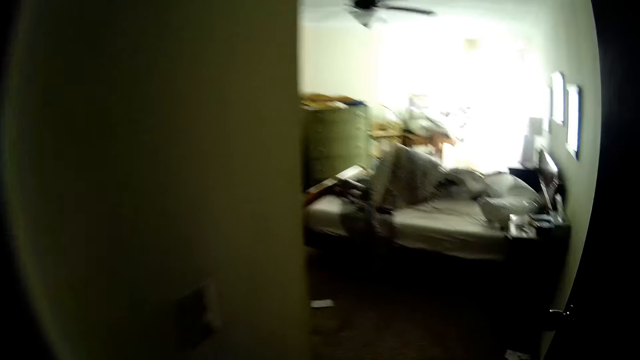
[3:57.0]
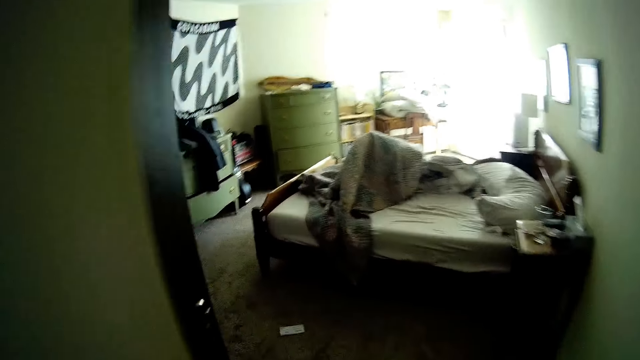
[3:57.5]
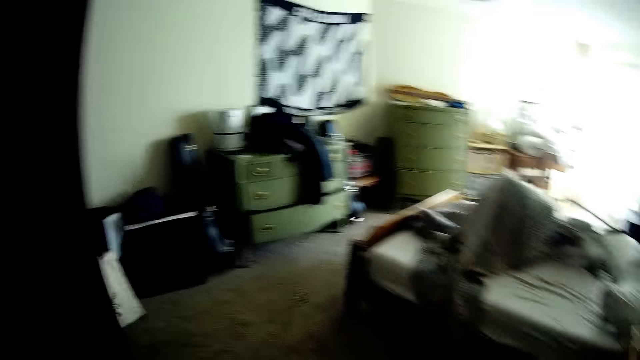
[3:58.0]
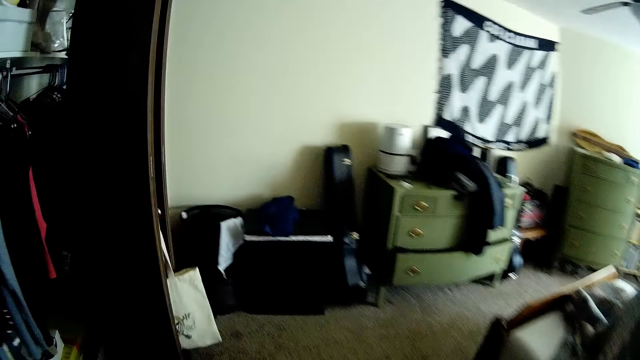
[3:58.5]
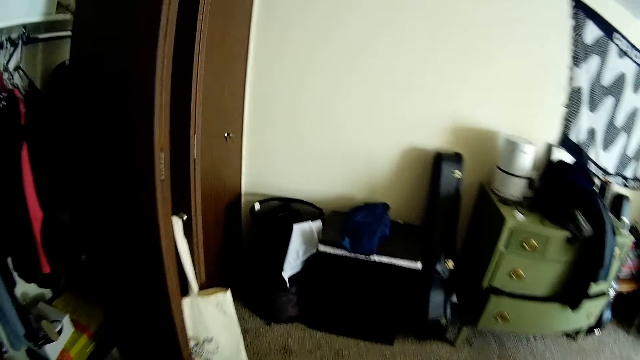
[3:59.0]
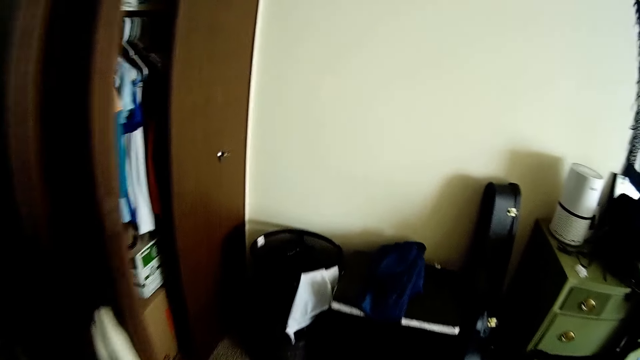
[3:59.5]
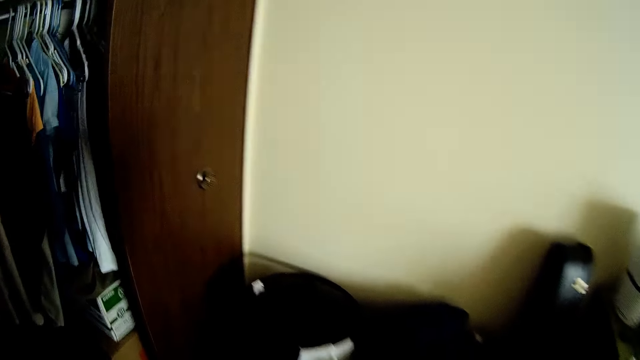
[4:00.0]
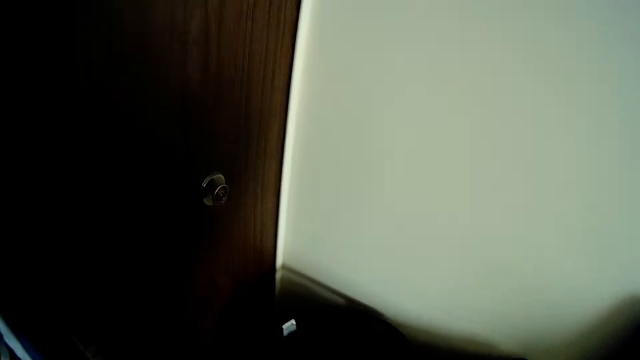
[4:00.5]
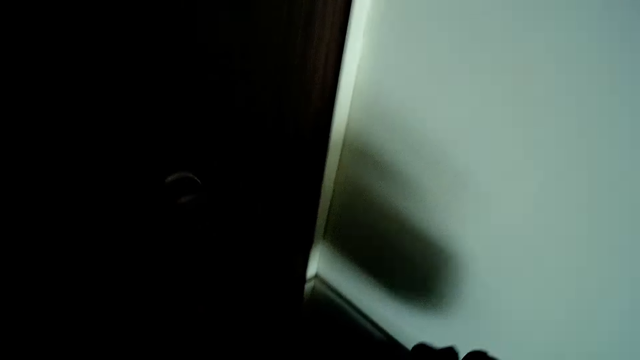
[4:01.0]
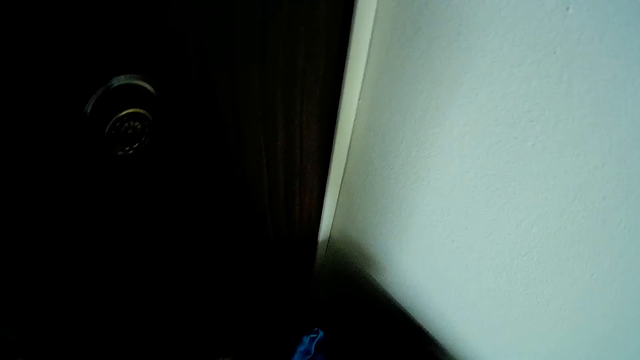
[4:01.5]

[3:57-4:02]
The camera wearer walks into the bedroom. She drops the cloths into the laundry hamper with her hands.

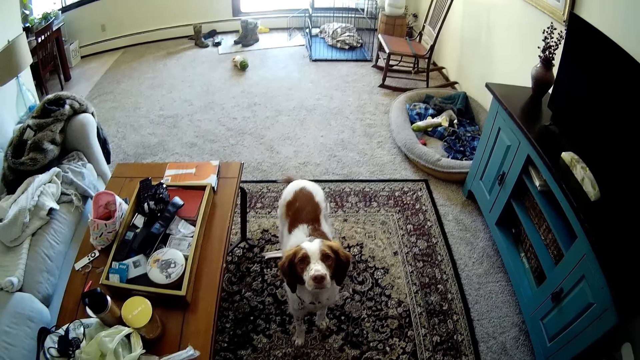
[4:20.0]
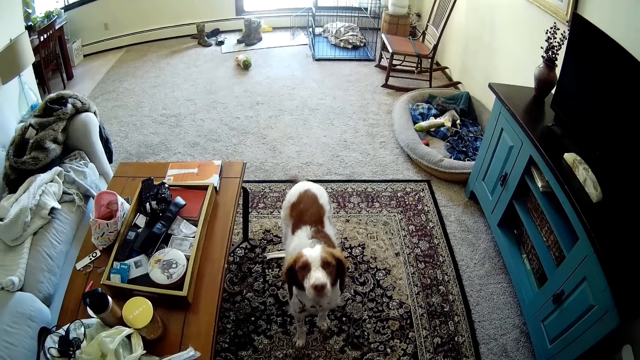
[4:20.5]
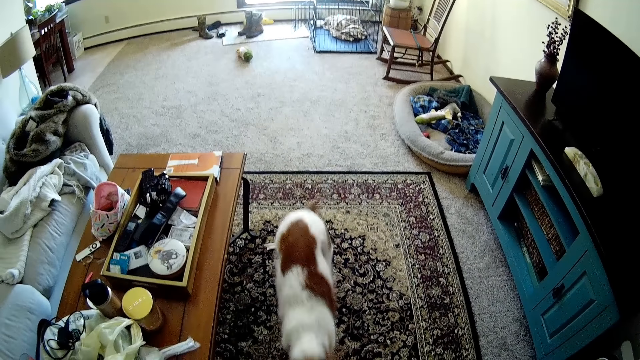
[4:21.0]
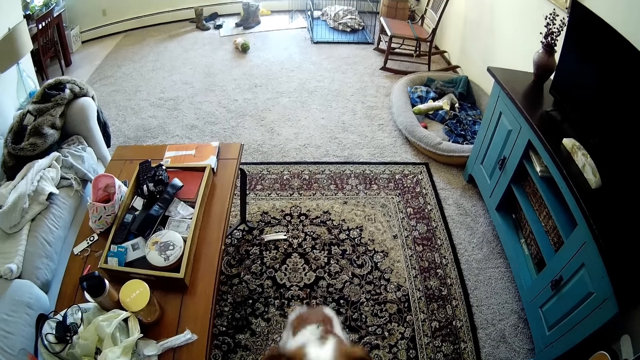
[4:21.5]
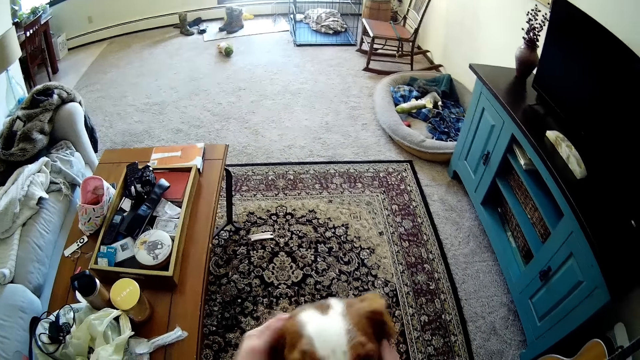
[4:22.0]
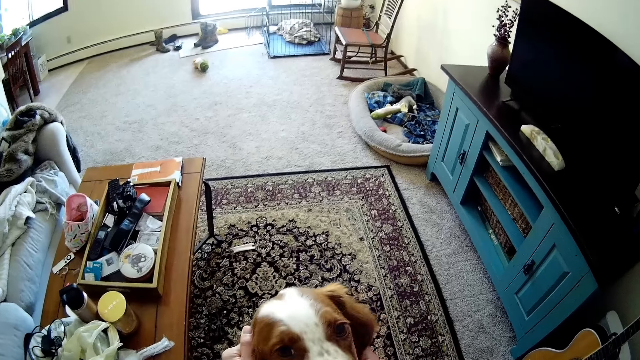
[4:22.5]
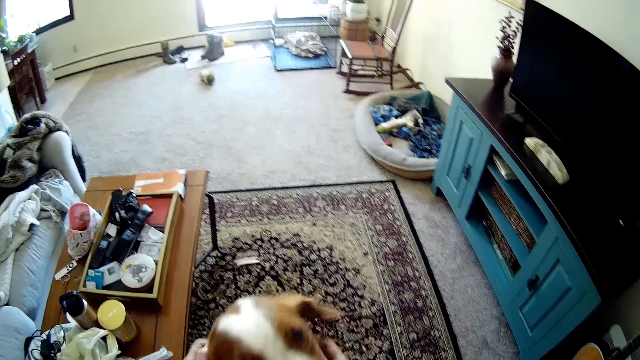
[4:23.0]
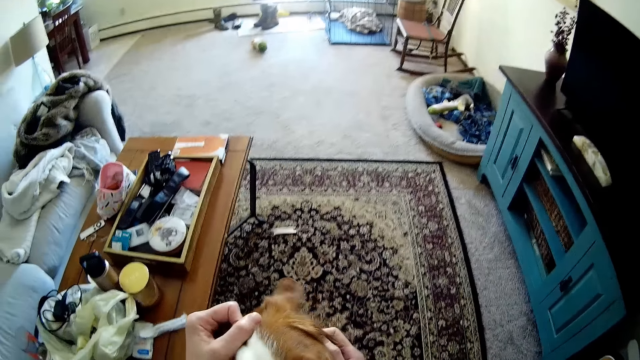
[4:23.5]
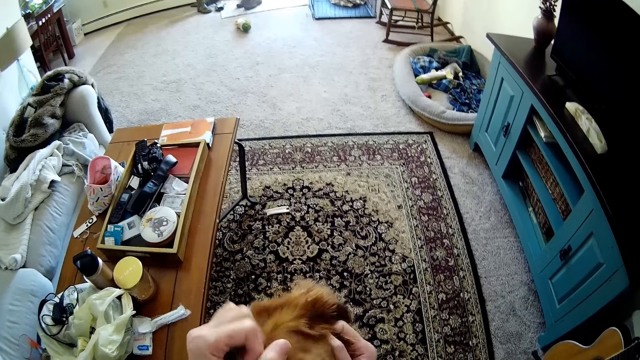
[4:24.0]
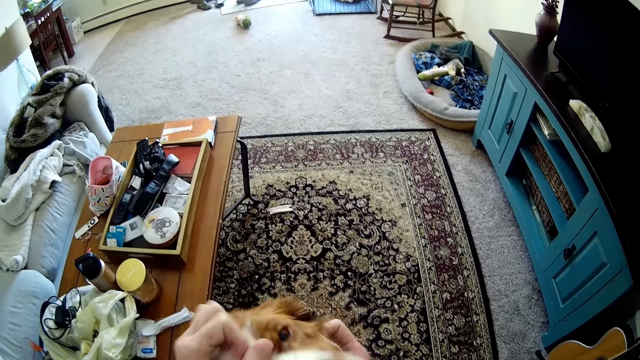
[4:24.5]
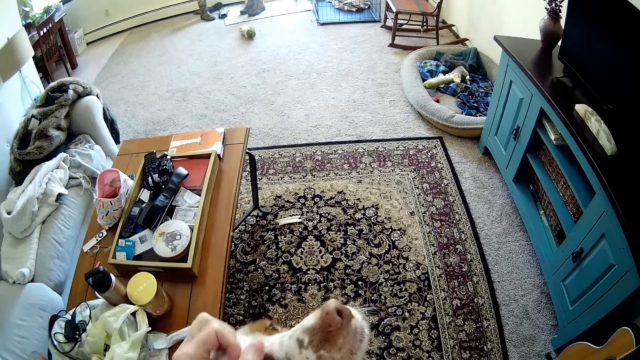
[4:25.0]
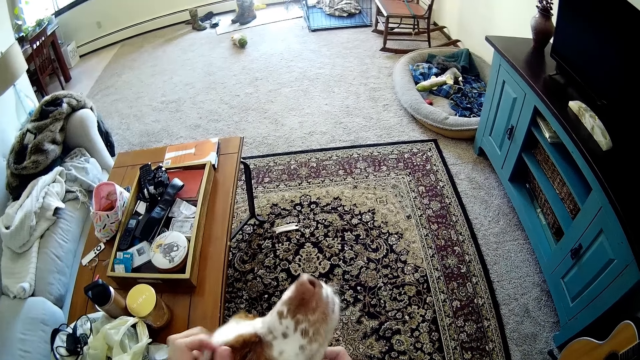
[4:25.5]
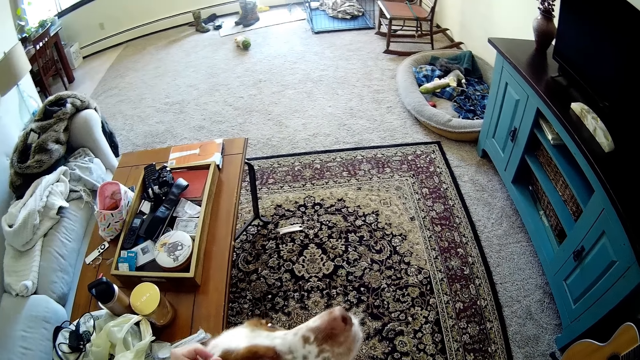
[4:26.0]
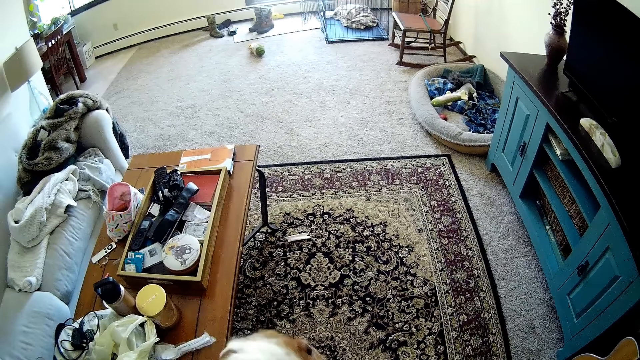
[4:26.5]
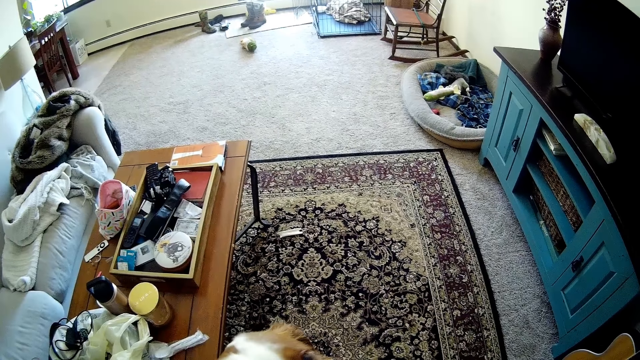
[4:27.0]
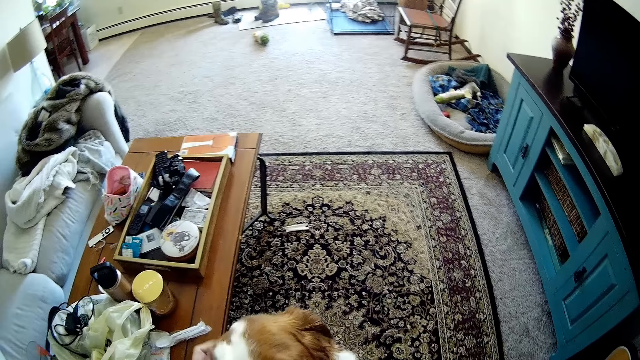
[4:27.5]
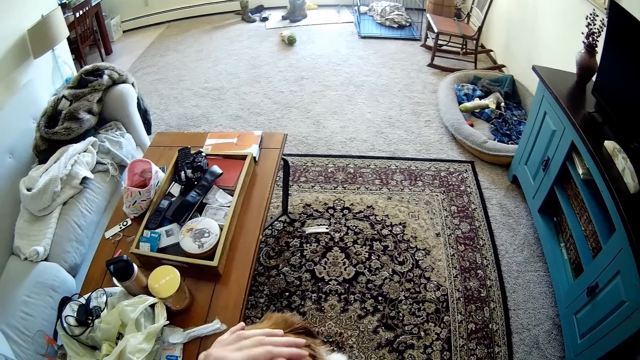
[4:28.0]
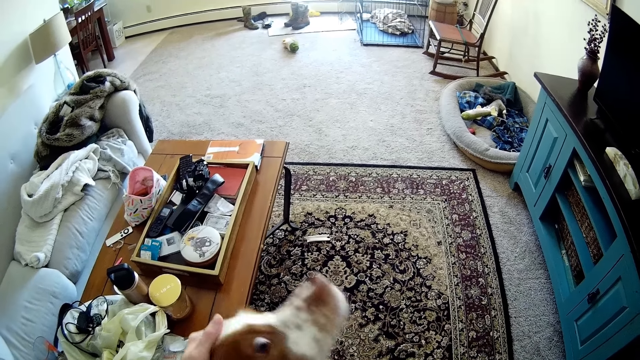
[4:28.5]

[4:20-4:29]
The camera wearer caresses the dog with her hands. She plays with the dog.

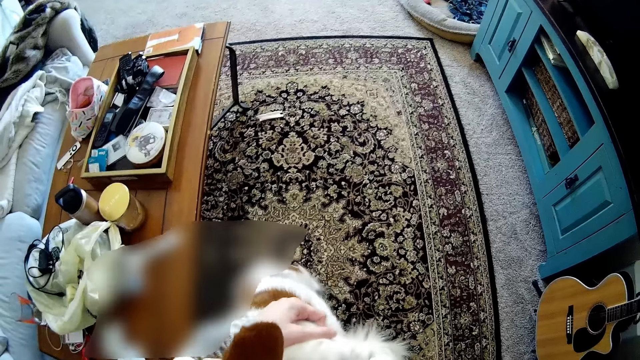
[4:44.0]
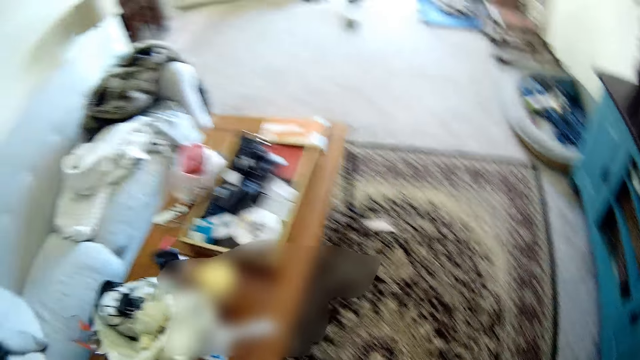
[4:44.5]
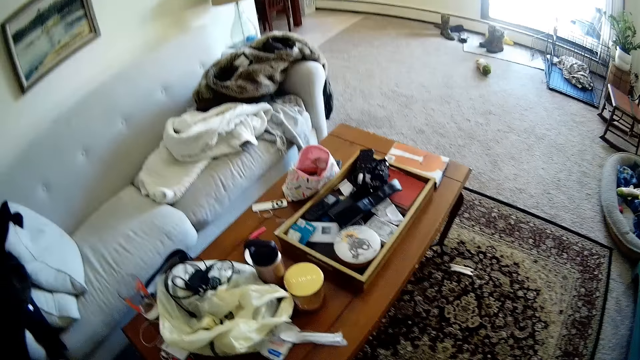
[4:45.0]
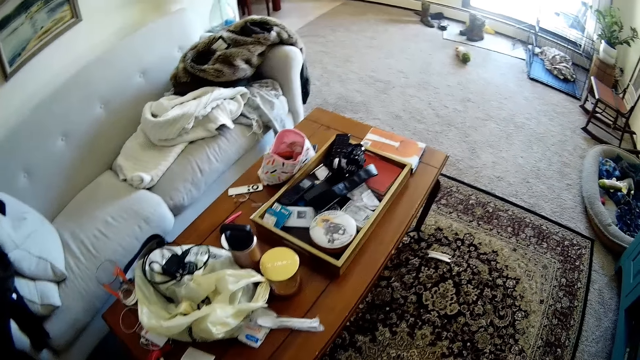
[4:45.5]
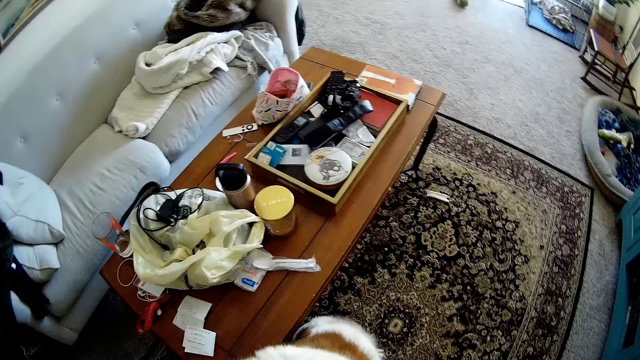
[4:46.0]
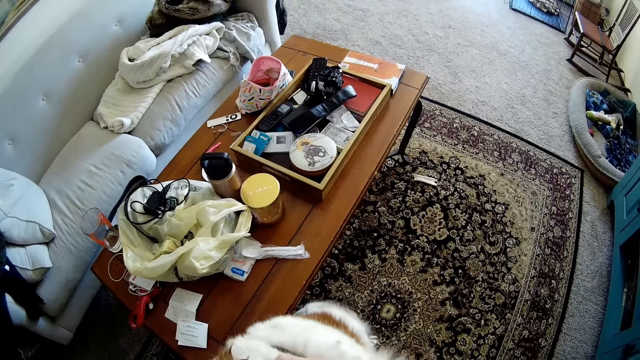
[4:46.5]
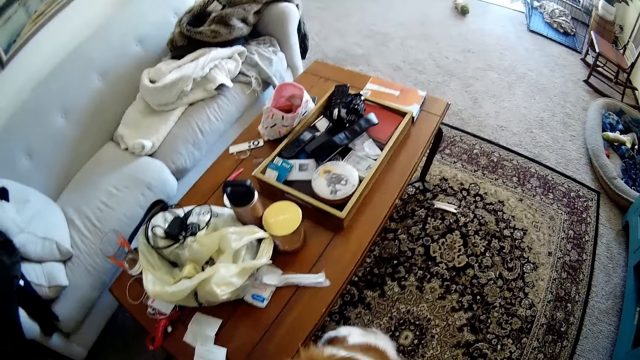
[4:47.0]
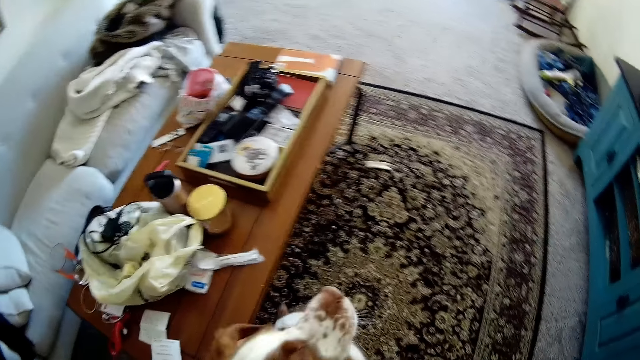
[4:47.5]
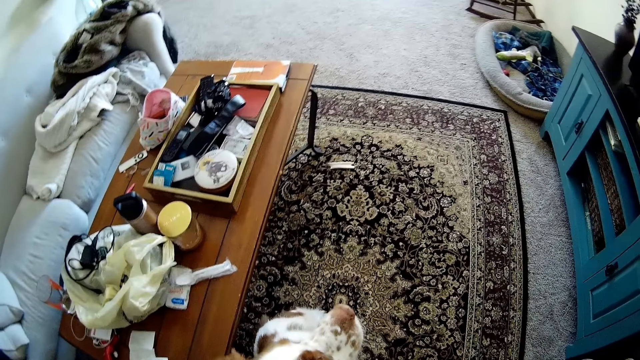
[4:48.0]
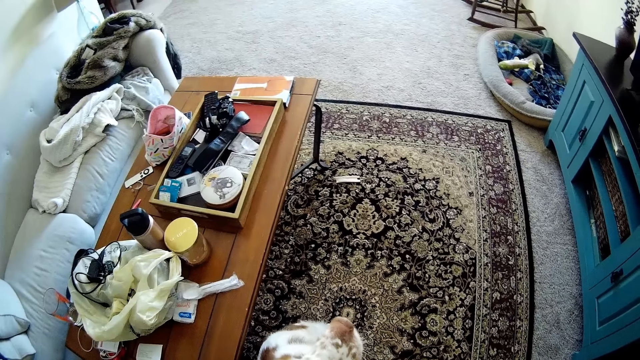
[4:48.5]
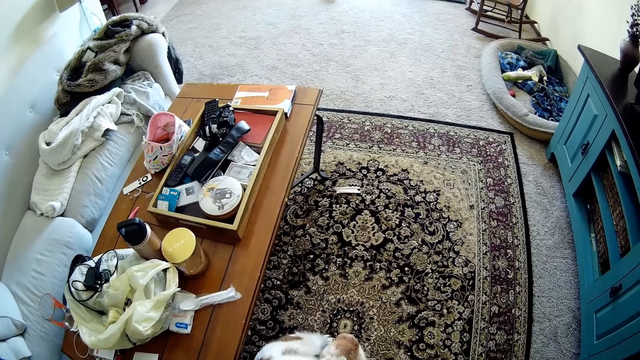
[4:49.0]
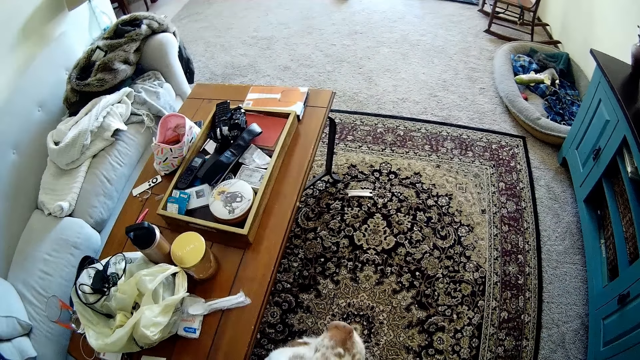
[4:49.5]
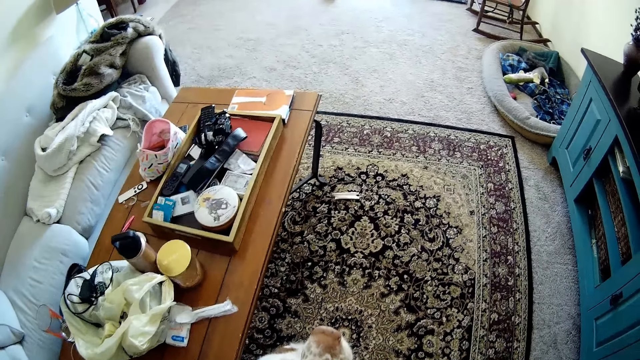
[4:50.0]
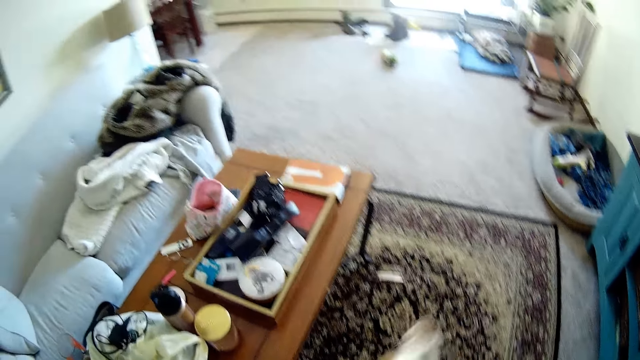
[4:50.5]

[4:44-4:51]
The camera wearer looks around.
